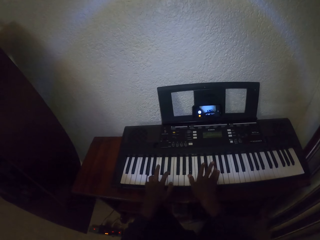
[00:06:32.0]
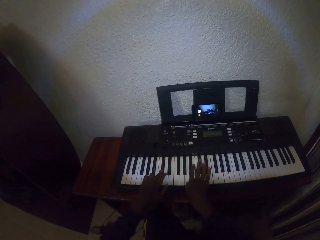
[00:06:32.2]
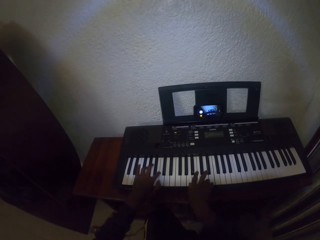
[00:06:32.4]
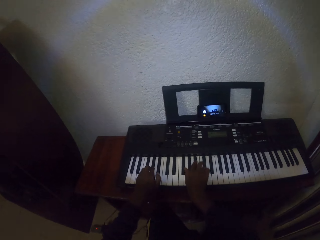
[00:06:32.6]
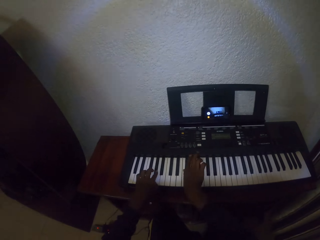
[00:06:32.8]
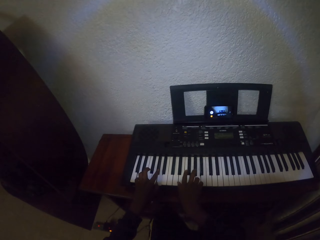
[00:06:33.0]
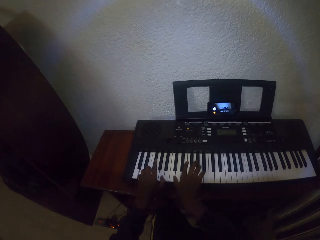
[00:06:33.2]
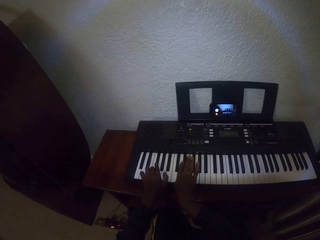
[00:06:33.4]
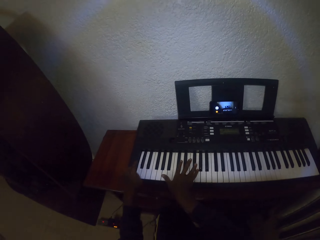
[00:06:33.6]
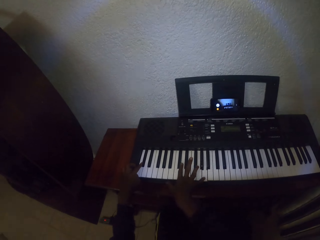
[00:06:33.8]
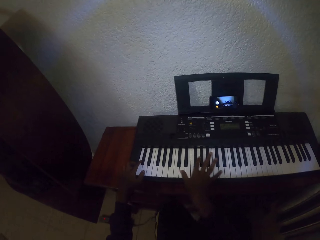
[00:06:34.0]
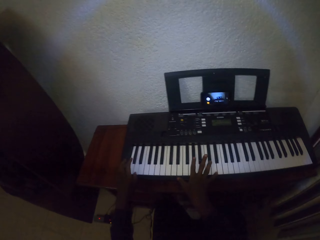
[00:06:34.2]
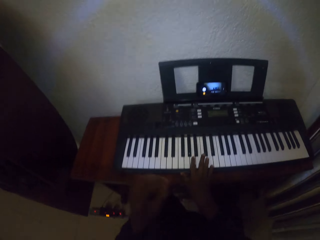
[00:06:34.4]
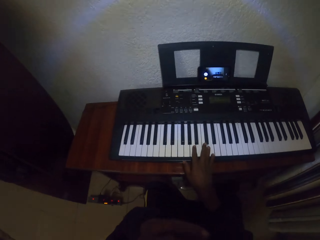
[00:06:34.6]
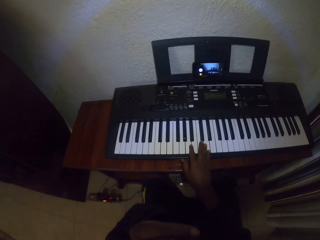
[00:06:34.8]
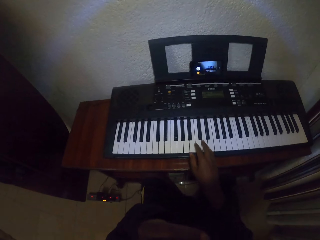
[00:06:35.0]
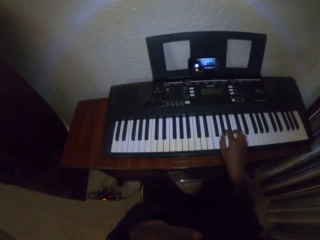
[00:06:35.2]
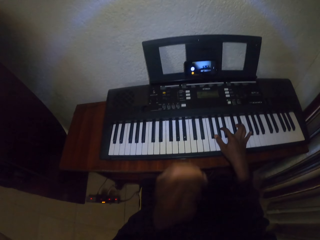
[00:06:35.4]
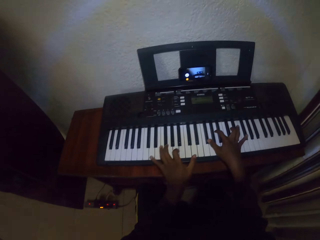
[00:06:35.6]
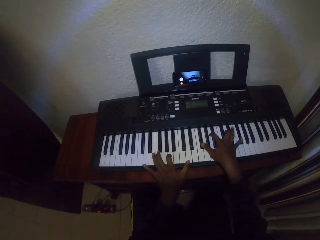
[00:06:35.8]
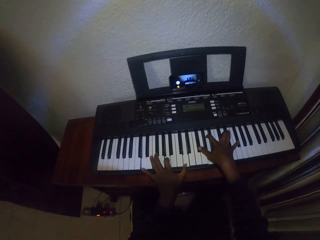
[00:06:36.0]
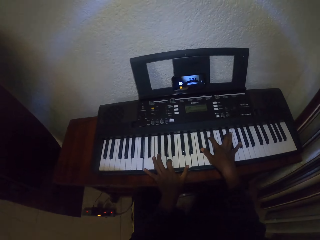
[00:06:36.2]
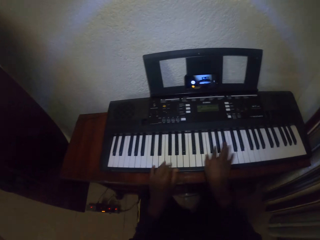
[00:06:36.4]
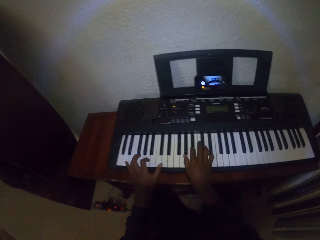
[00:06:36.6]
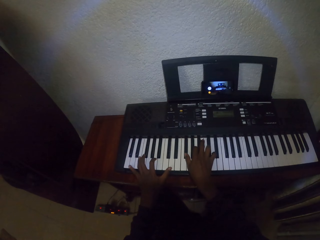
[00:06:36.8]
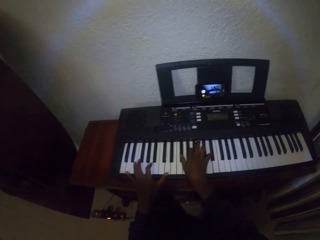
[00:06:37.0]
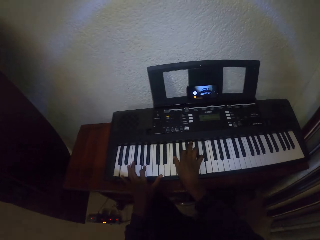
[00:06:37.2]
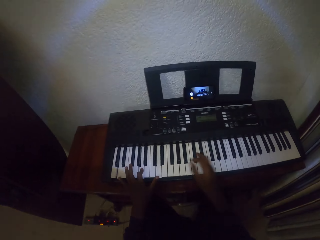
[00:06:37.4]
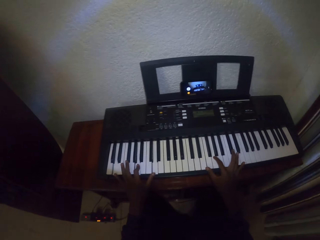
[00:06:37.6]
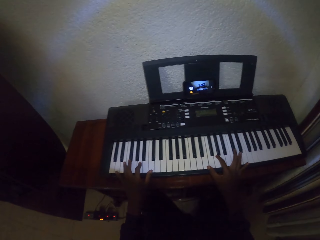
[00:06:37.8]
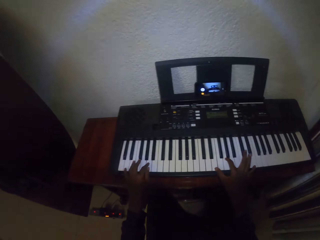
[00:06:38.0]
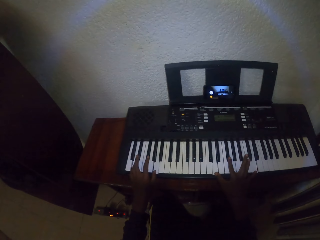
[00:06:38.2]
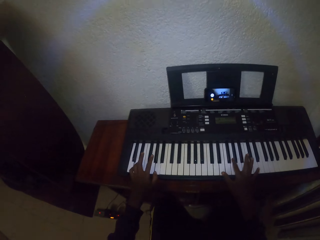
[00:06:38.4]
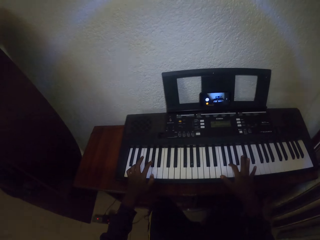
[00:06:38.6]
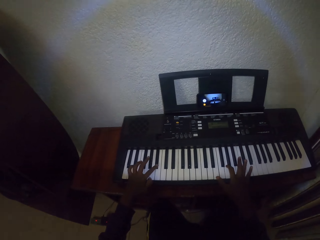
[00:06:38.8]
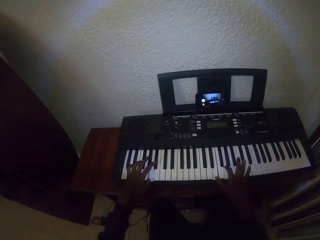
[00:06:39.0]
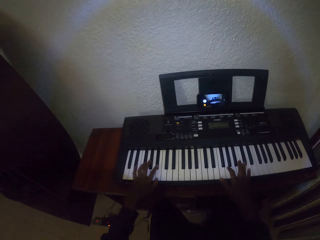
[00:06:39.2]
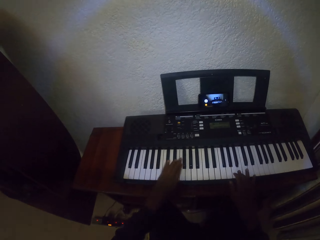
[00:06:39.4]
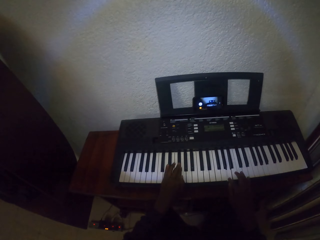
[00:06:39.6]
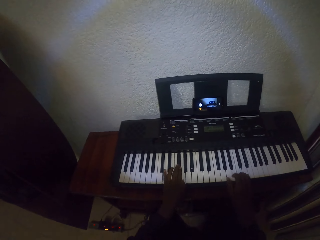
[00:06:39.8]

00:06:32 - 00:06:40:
The camera wearer touches the face with the hand.

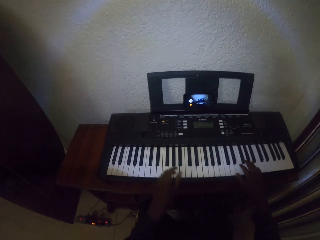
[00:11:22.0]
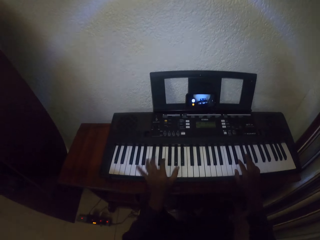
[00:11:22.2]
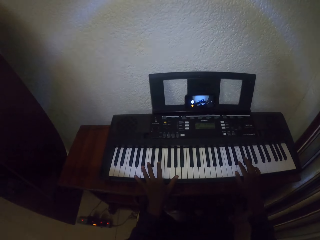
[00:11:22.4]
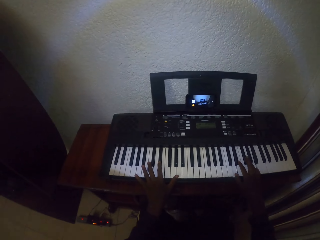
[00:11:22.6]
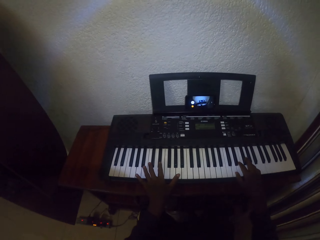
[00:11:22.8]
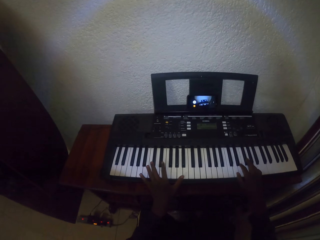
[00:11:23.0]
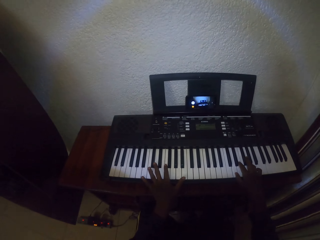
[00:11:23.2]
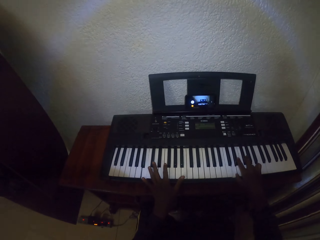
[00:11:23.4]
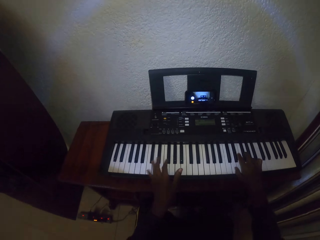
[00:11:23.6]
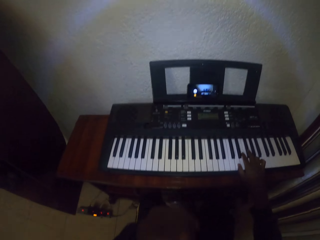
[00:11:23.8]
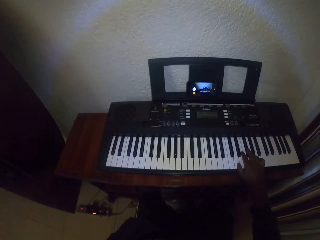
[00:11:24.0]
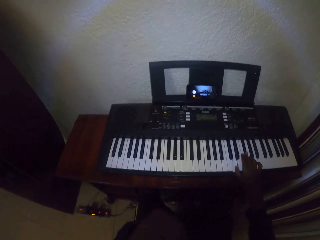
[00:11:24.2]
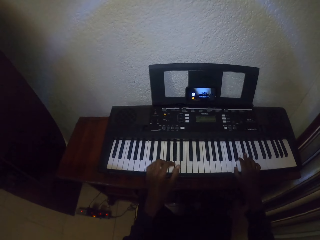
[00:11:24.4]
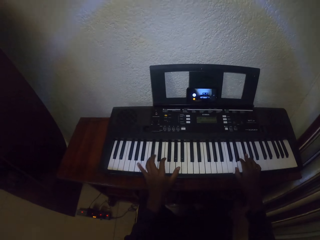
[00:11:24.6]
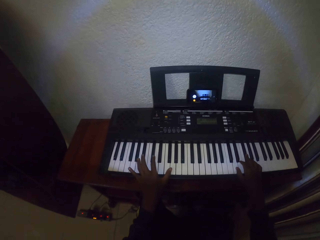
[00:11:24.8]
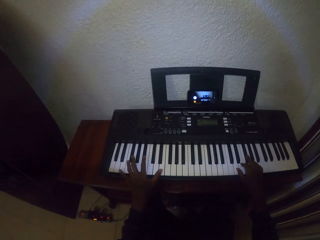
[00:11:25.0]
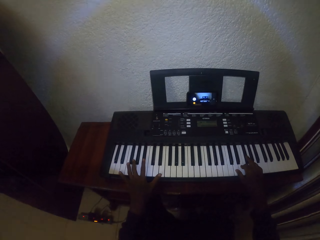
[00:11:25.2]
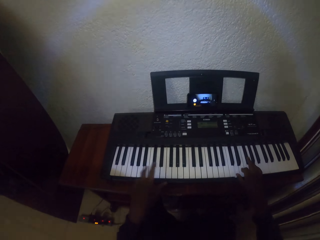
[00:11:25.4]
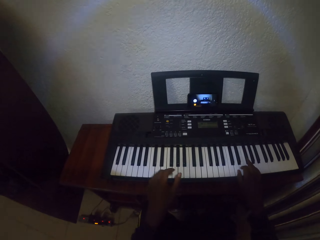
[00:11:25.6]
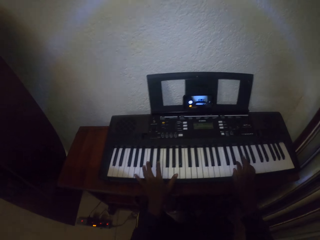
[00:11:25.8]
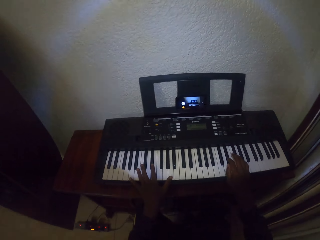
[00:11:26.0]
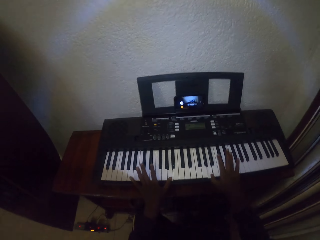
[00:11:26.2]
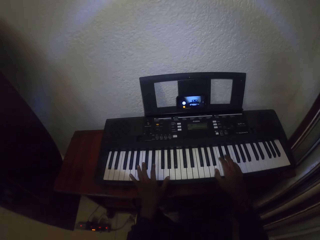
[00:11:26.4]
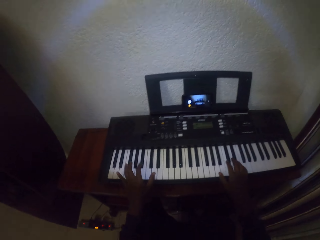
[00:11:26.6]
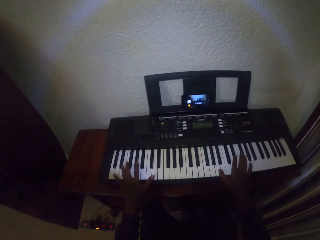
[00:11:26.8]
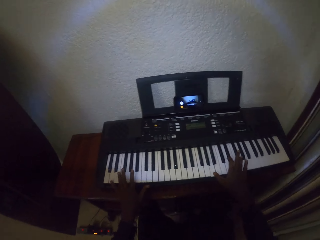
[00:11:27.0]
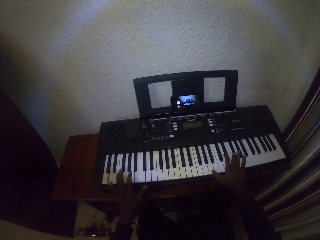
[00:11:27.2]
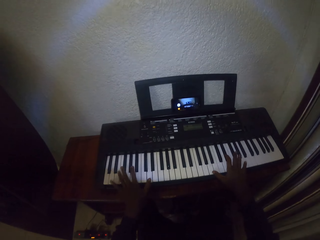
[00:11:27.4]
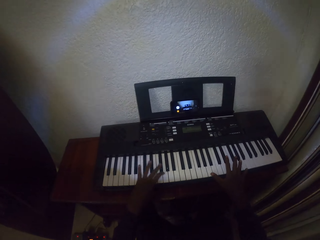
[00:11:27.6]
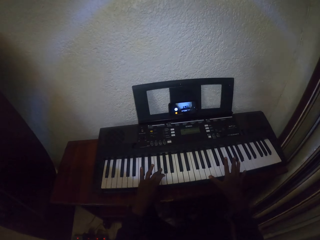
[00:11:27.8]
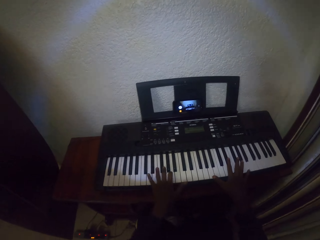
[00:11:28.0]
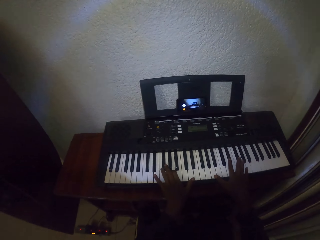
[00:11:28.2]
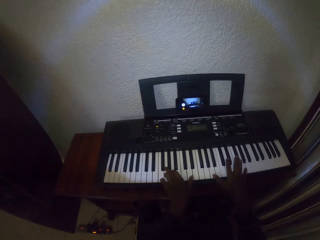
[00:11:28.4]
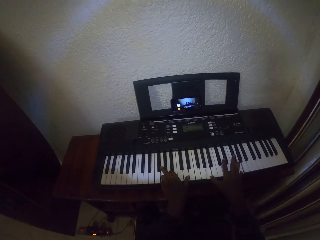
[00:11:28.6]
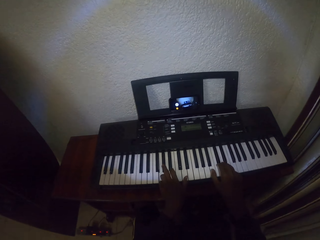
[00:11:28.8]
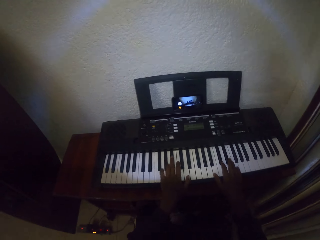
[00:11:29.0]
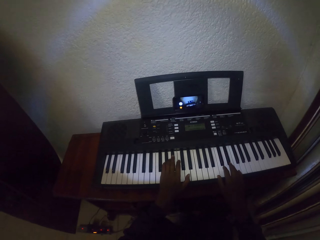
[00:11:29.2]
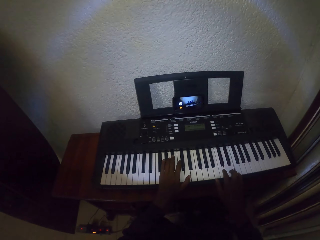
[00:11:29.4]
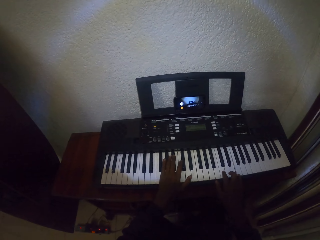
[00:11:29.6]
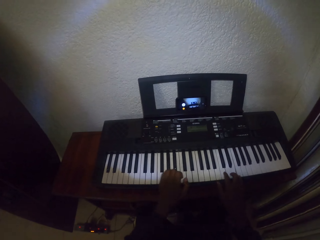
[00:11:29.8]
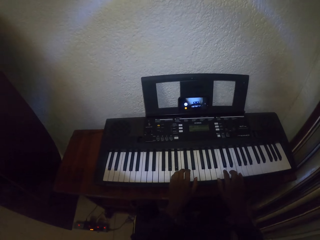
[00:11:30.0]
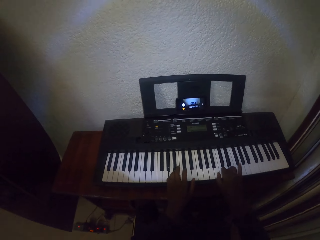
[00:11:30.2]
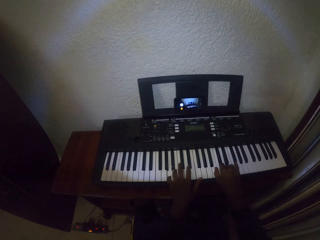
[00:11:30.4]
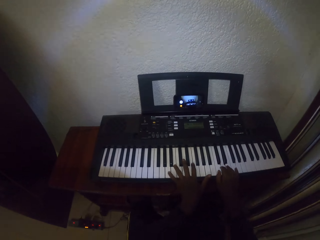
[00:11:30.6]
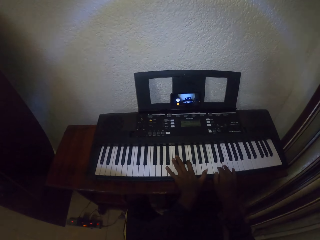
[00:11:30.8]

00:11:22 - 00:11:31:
The camera wearer touches his face with the left hand. He lifts up the hand and puts the hand down. He plays the piano keyboard with the hand.

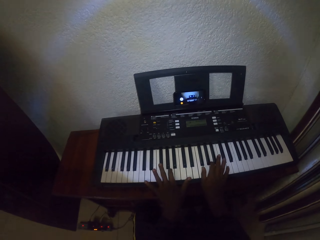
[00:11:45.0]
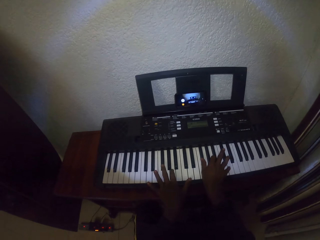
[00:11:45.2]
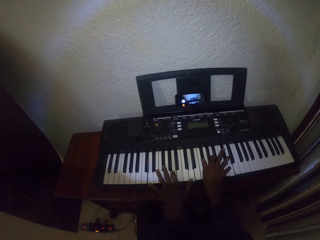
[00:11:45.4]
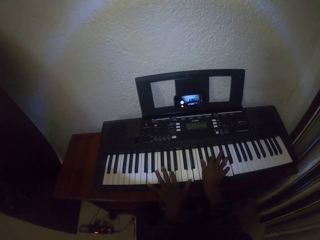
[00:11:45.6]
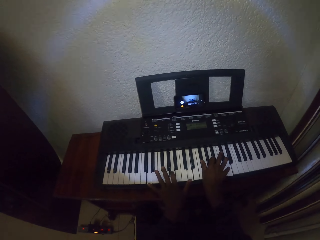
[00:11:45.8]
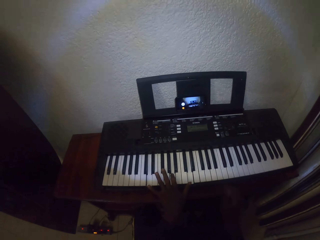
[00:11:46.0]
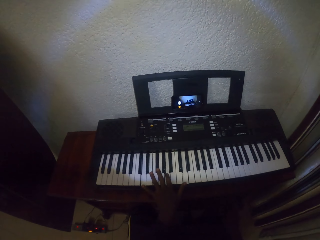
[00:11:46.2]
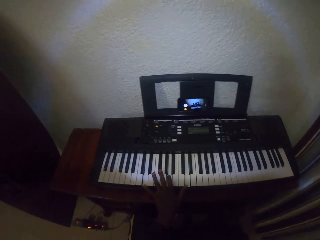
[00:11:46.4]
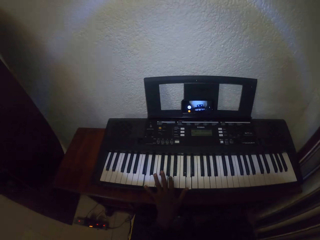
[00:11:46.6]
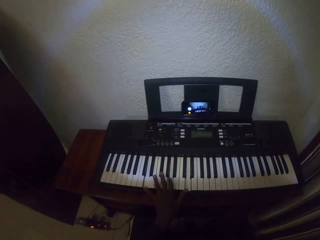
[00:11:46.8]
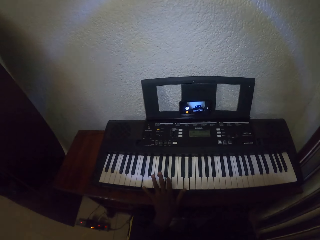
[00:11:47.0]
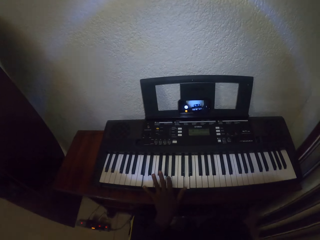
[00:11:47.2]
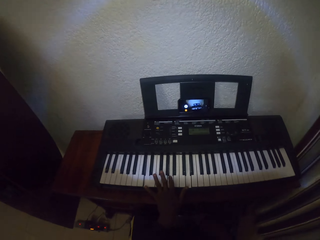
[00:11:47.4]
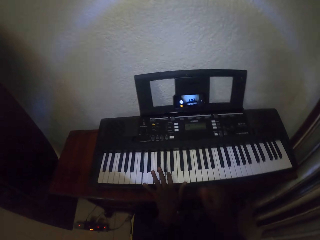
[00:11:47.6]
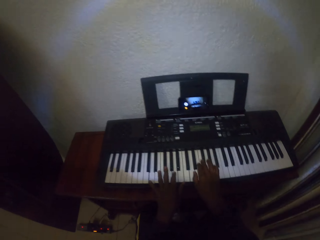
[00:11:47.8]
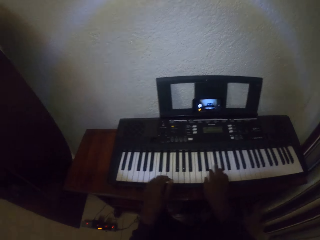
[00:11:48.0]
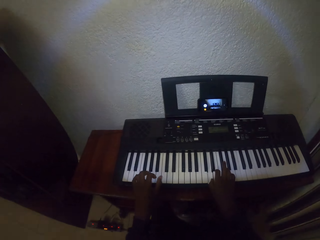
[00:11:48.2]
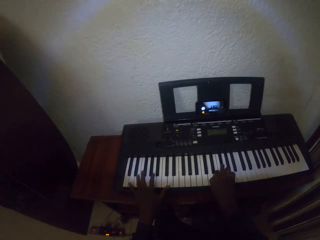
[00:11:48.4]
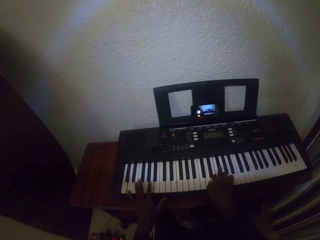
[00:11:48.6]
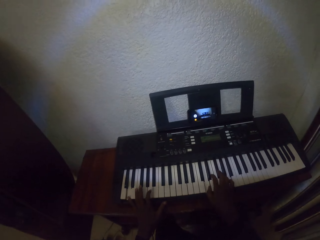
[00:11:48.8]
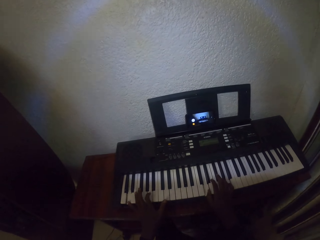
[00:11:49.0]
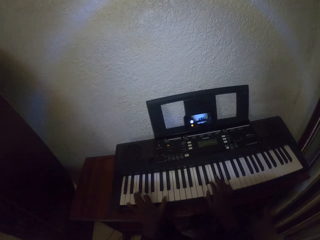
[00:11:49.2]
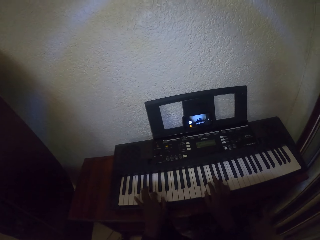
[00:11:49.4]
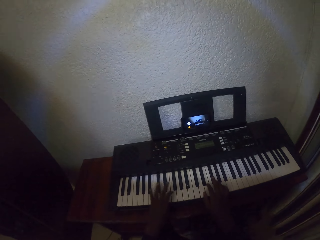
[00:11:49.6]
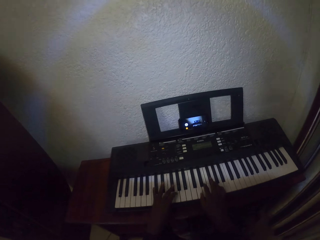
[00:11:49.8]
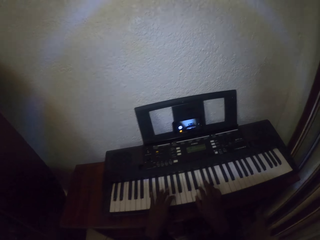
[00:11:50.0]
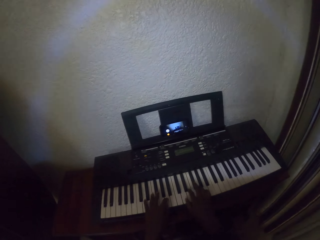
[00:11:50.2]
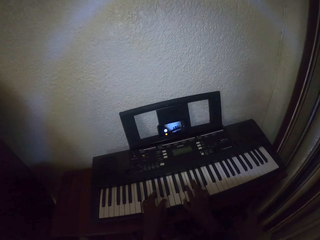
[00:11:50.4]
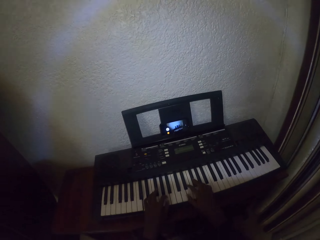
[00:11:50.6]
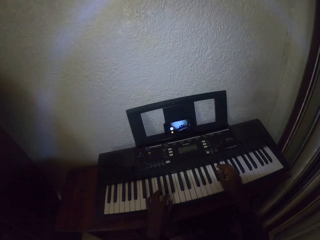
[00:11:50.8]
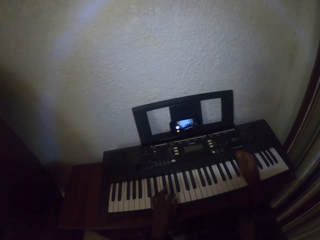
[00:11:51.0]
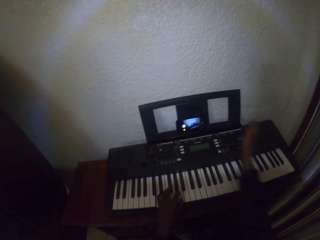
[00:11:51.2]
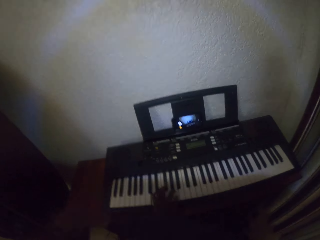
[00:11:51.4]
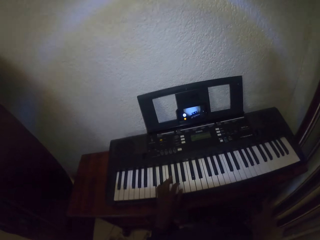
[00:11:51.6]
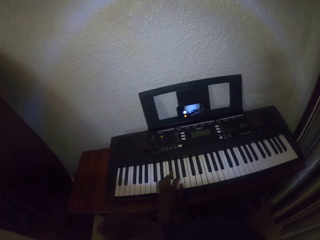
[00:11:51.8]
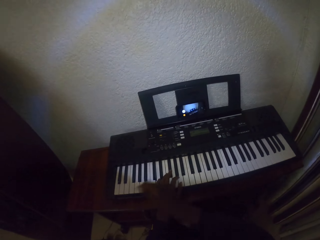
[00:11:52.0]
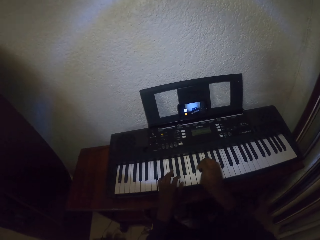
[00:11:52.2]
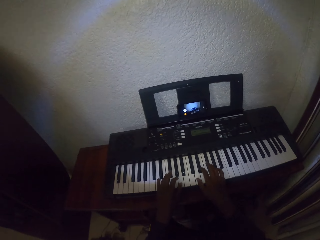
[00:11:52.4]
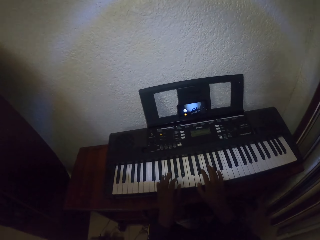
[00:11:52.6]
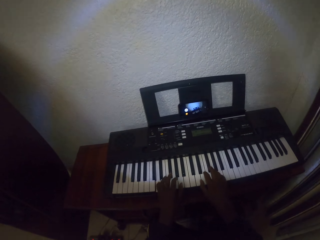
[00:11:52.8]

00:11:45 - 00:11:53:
The camera wearer lifts up the hand, puts the hand down, and plays the piano. He lifts up the hand. He waves his right hand in the air.
